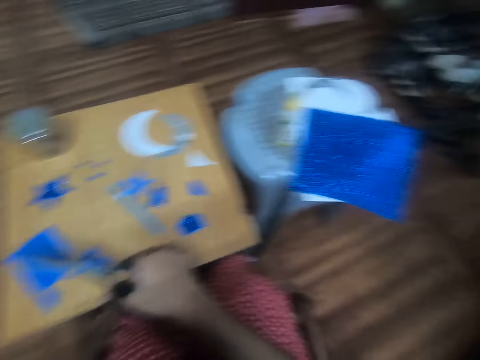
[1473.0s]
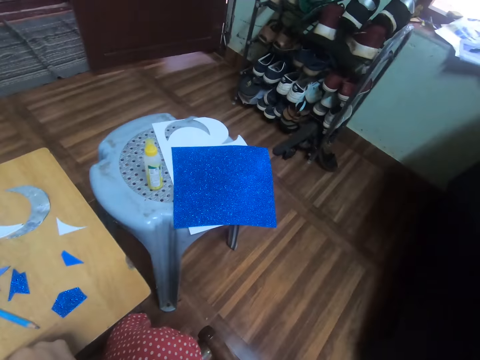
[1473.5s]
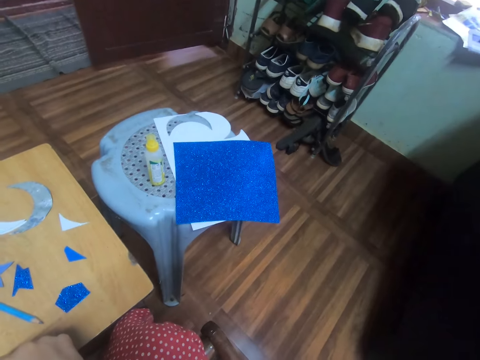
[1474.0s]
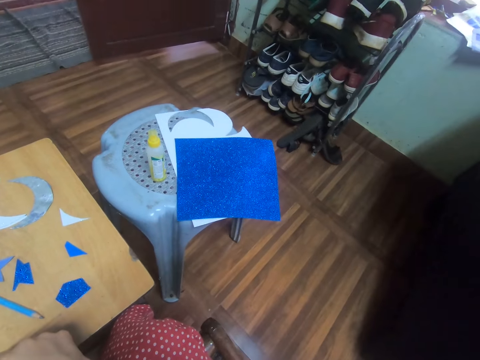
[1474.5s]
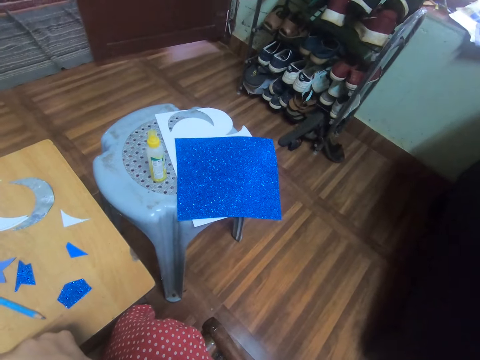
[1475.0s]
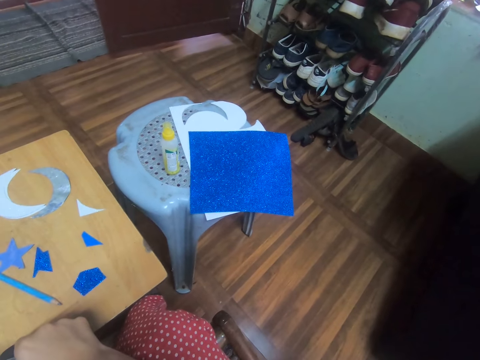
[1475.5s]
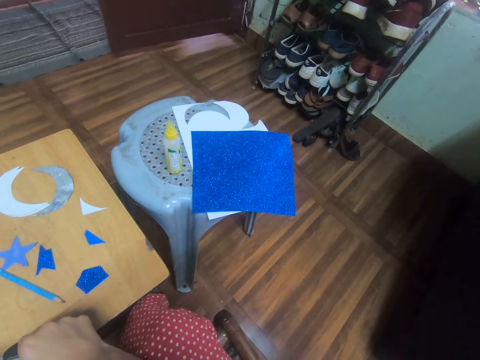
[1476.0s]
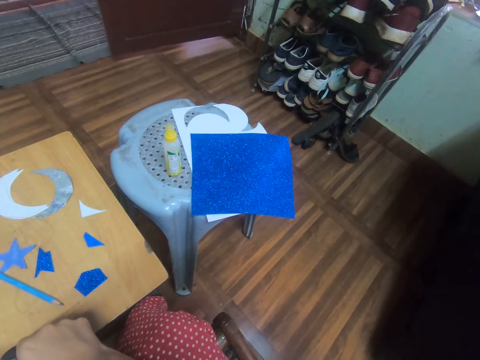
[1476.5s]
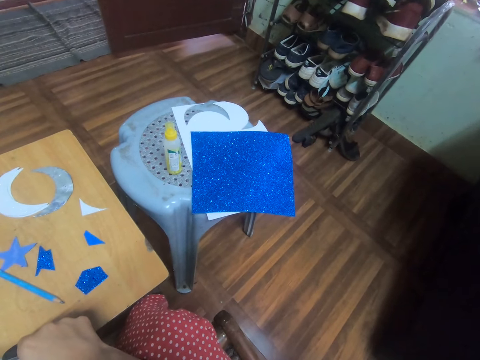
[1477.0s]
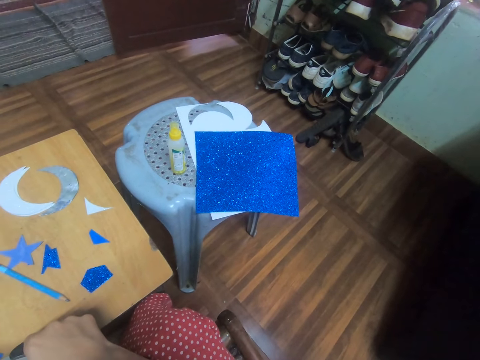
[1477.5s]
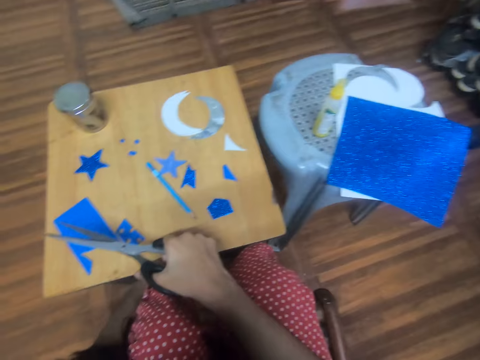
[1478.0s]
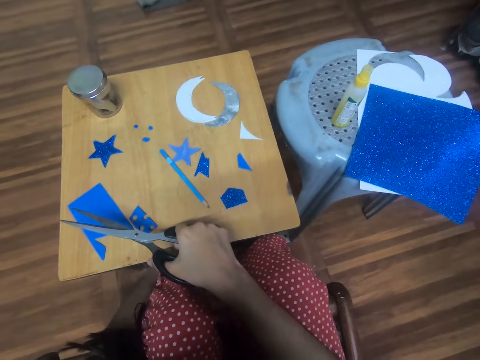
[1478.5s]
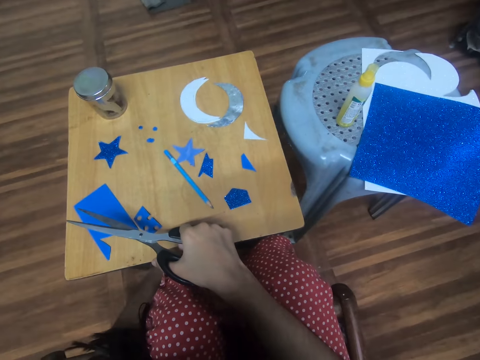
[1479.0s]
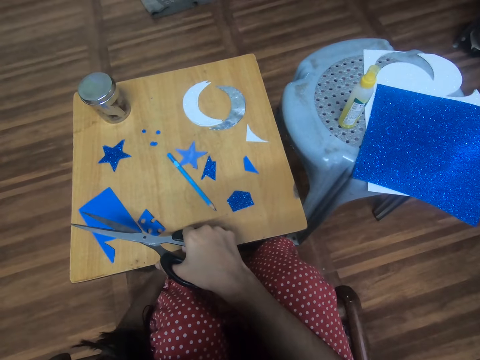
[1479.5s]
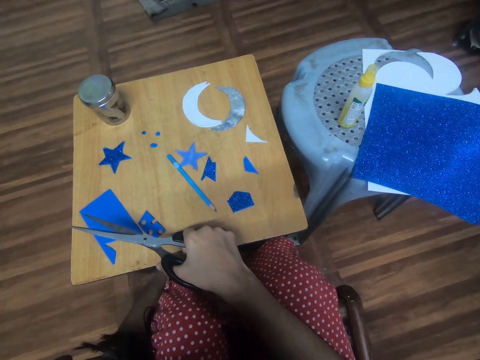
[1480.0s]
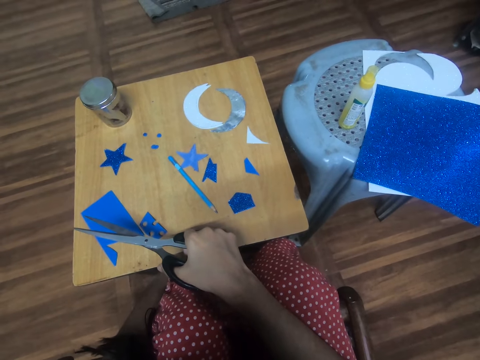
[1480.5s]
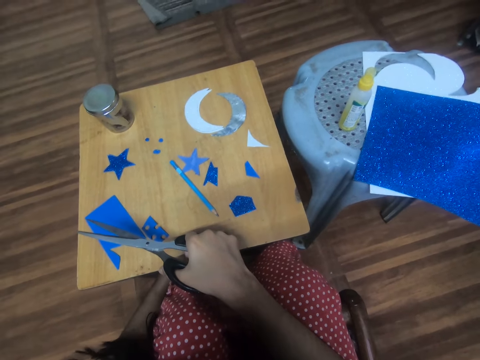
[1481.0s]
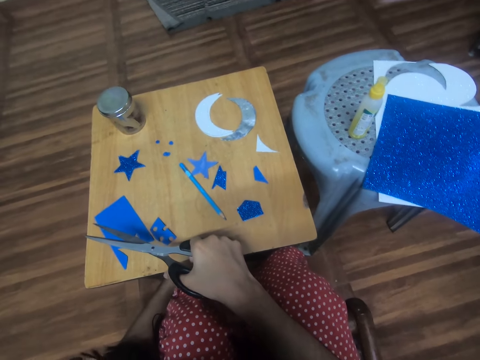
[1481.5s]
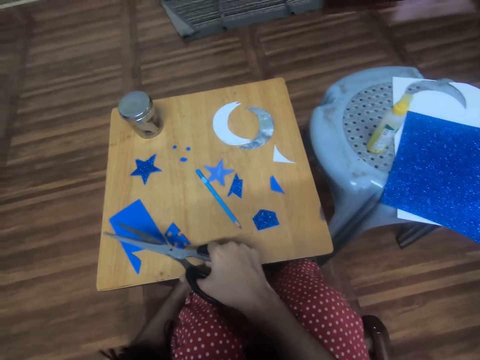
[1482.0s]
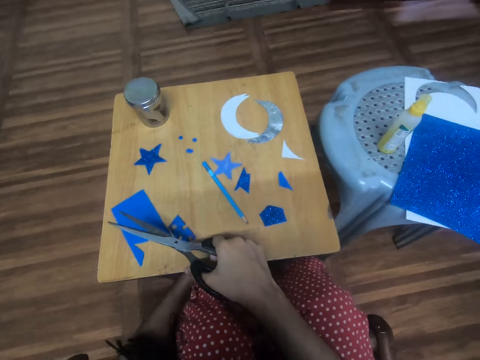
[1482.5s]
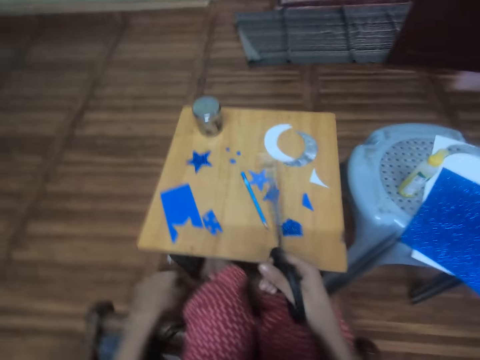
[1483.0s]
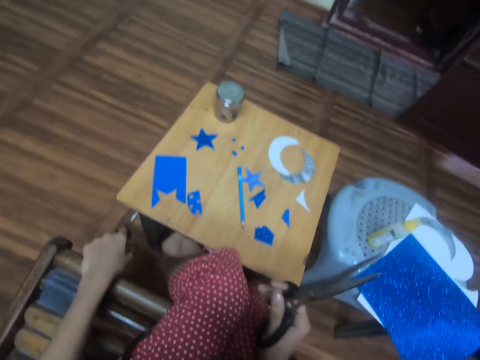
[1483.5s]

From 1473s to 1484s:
The camera wearer looks around. They stare at the pieces of paper.

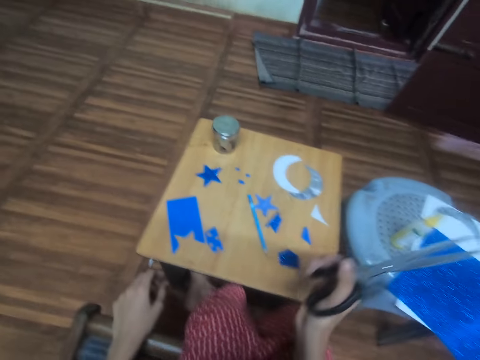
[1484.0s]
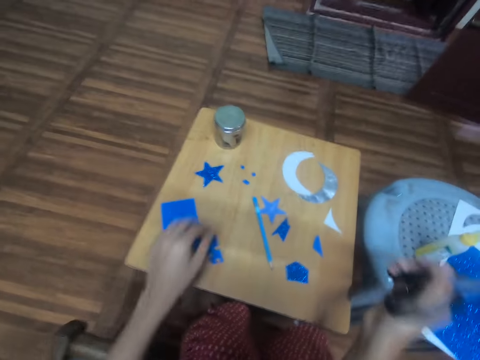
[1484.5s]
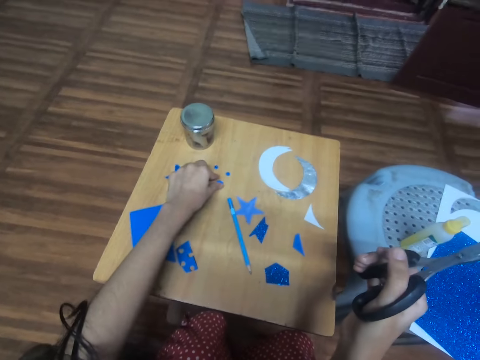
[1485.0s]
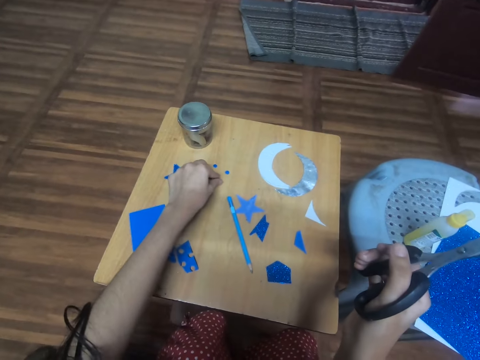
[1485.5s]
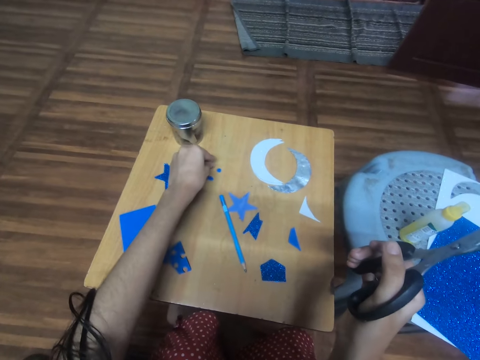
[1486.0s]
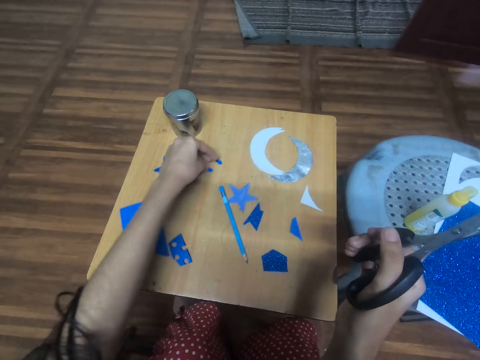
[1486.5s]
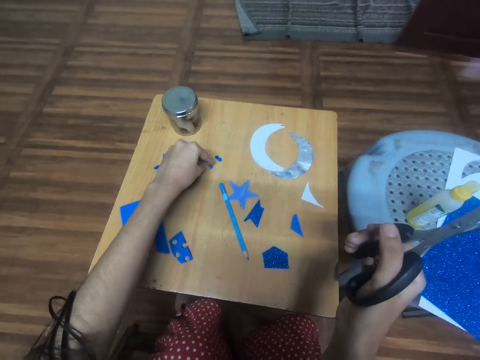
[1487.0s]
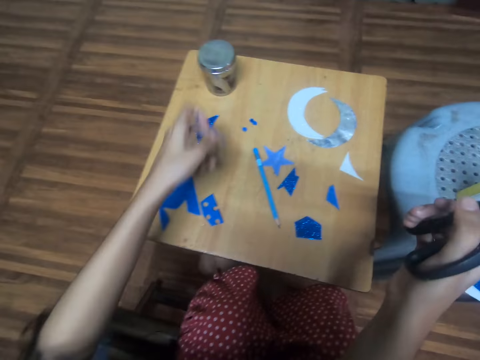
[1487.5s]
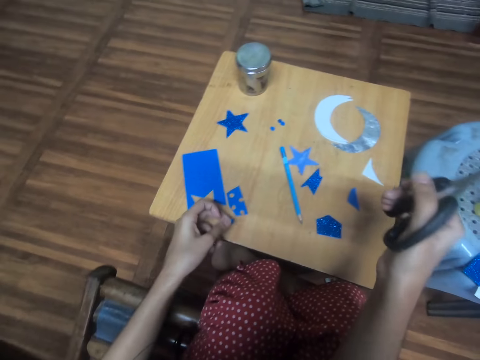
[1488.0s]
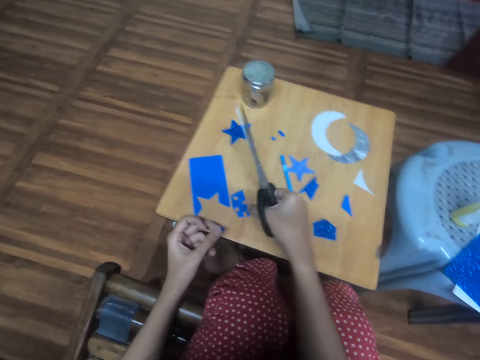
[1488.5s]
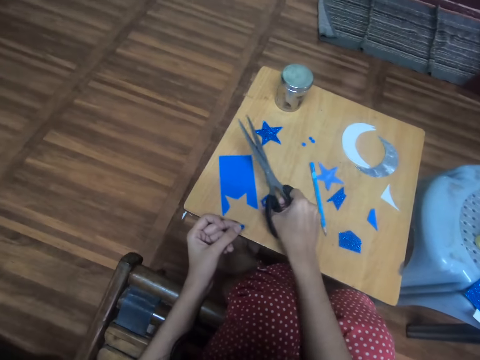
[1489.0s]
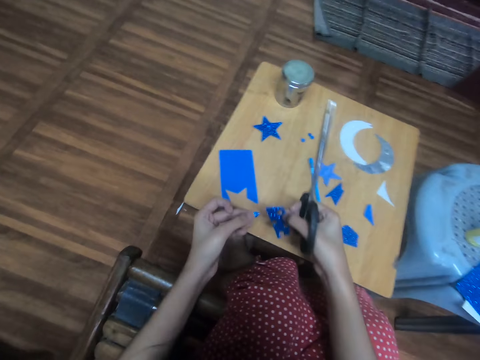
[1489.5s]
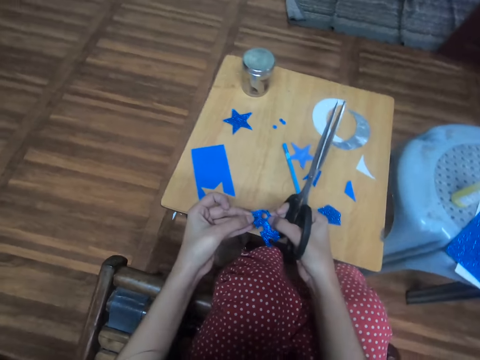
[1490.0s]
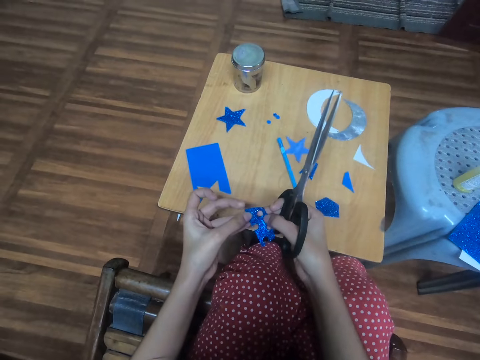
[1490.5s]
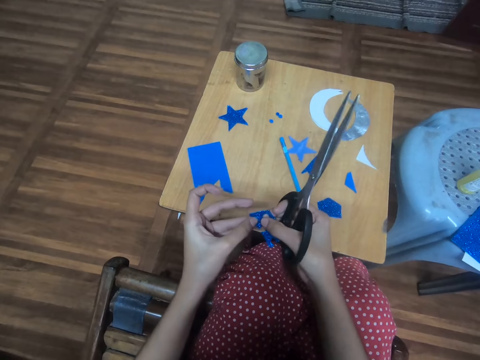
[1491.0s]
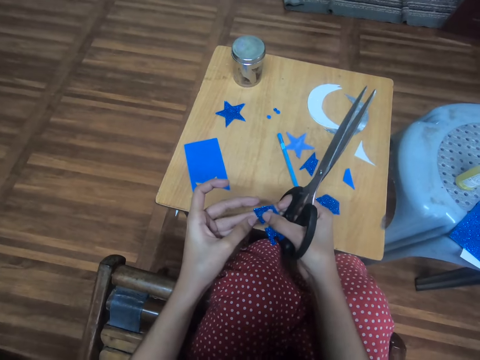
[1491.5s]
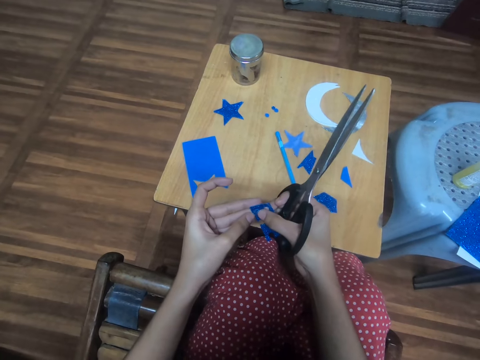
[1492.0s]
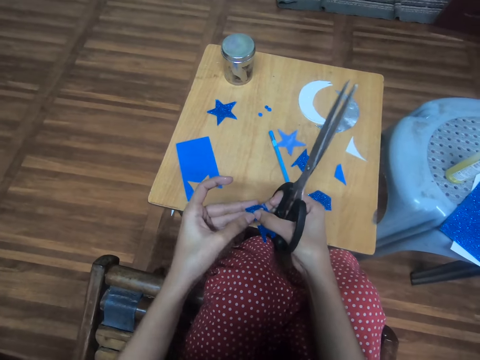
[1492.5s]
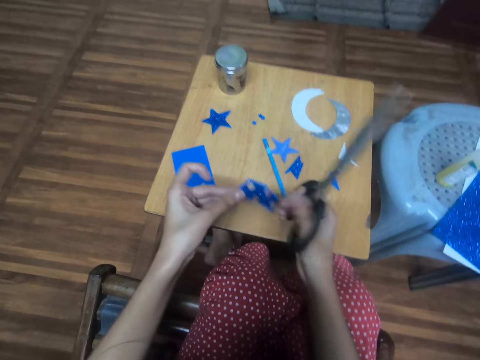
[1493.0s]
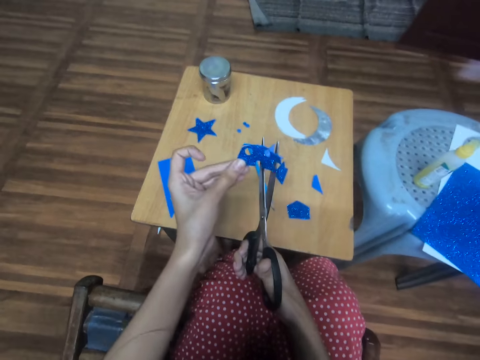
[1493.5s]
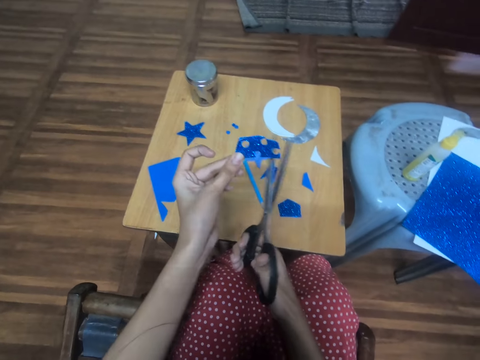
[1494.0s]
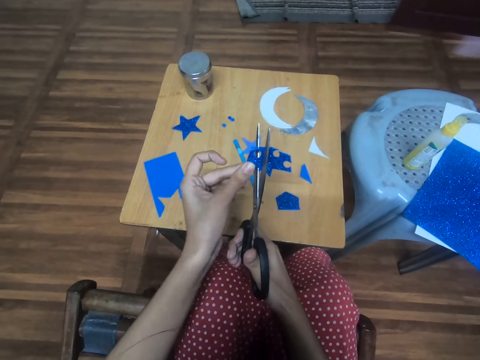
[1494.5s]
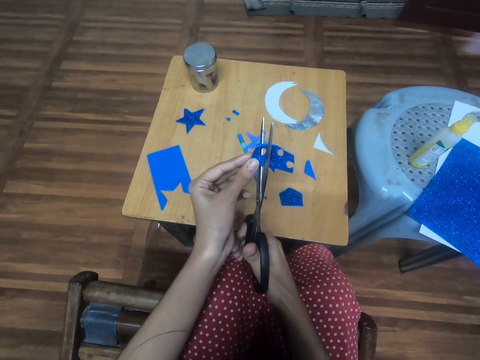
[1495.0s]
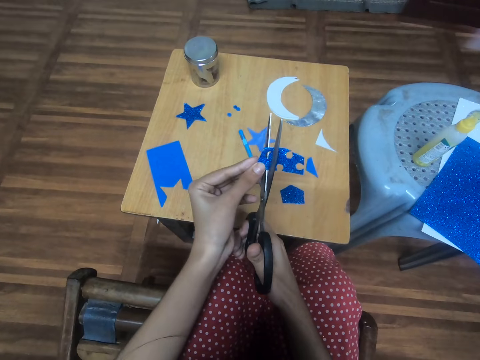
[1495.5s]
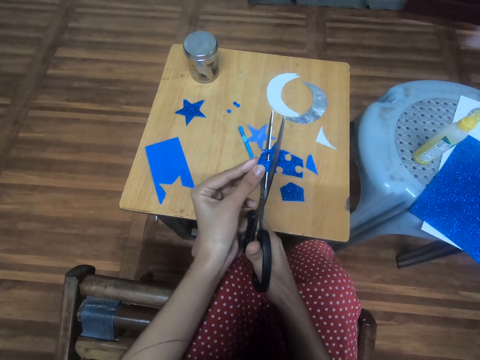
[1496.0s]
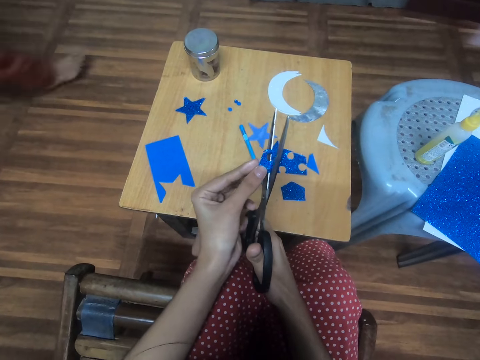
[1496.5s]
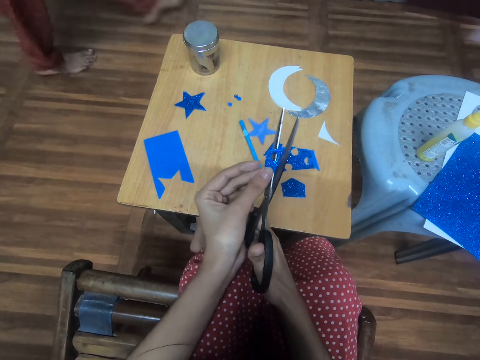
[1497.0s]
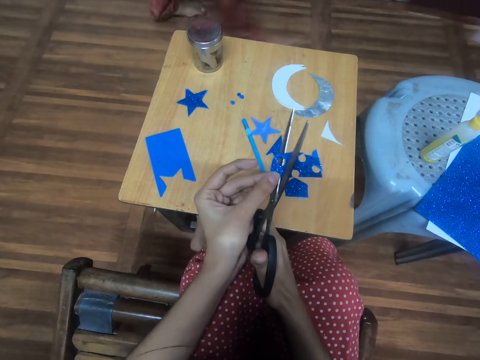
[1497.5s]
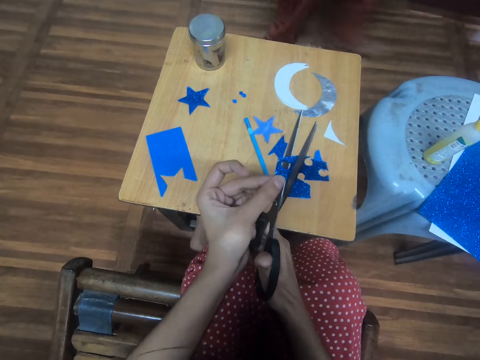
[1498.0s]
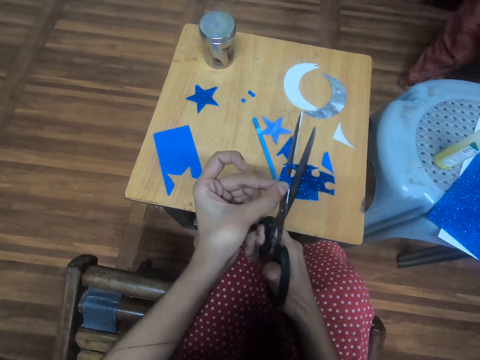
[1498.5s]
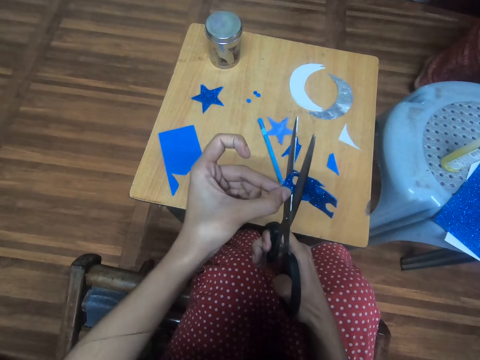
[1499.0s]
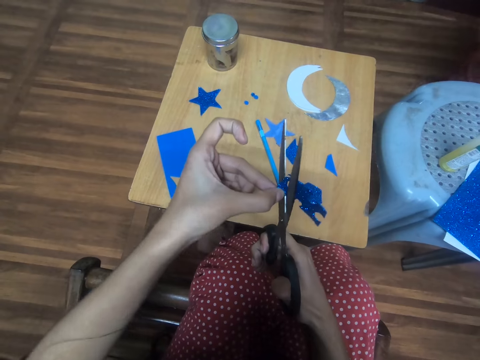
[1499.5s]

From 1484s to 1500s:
The camera wearer adjusts both circle-shaped glitter foam sheets with the left hand. They move a third circle-shaped glitter foam sheet towards a fourth circle-shaped glitter foam sheet on the table with the left hand. They pick the first circle-shaped glitter foam sheet from the table with the left hand. They pick the second piece of blue glitter foam sheet on the table with the right hand. They fit the first circle-shaped blue glitter foam sheet on the second piece of blue glitter foam sheet. They cut out a fifth circle-shaped glitter foam sheet from the first piece of blue glitter foam sheet with the scissors. A man walks past the camera wearer towards a door.
